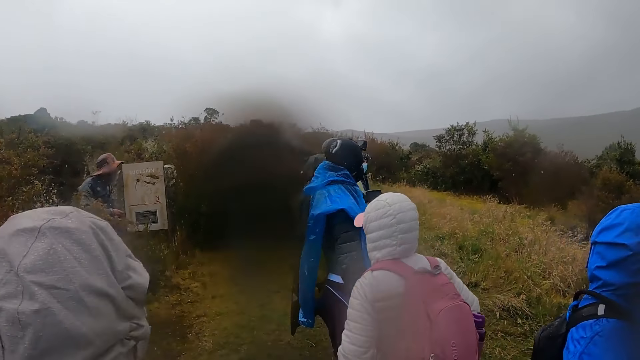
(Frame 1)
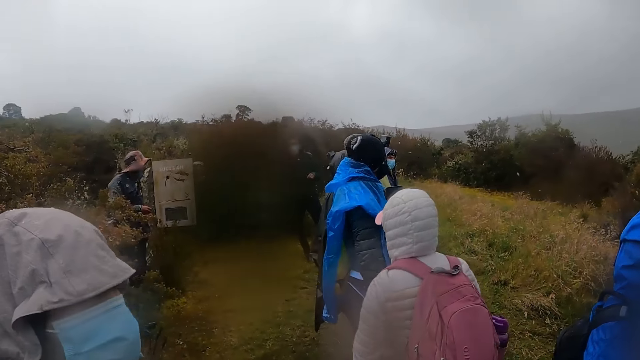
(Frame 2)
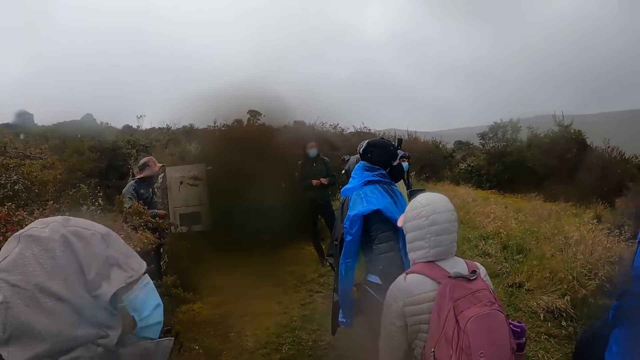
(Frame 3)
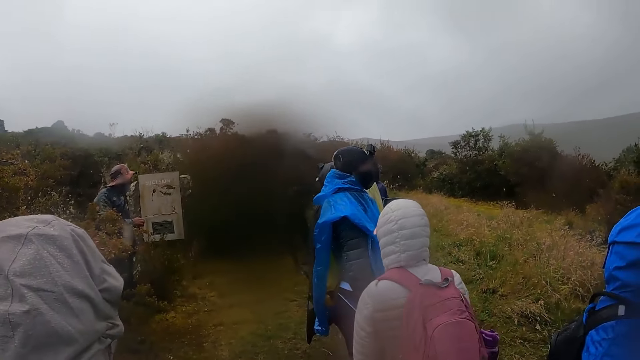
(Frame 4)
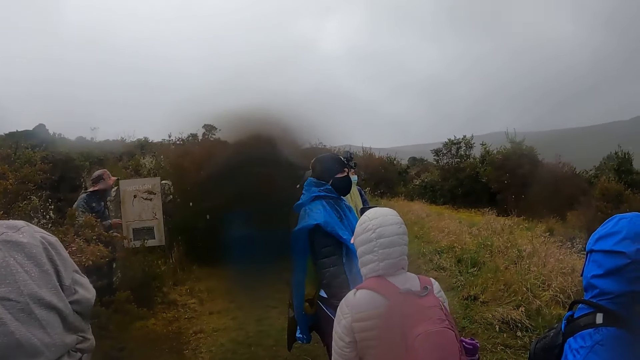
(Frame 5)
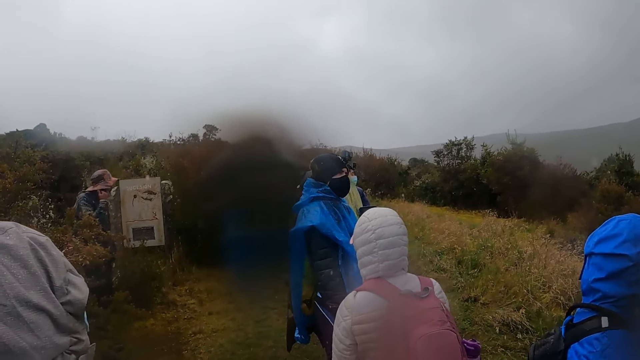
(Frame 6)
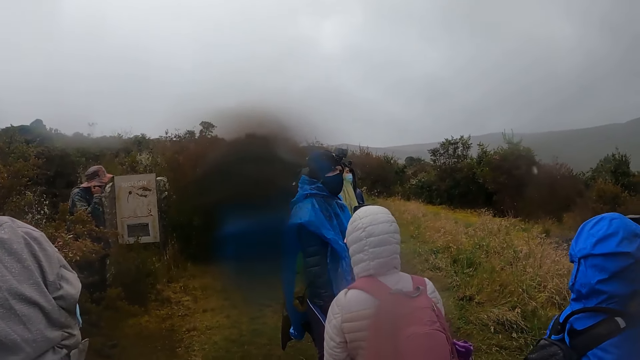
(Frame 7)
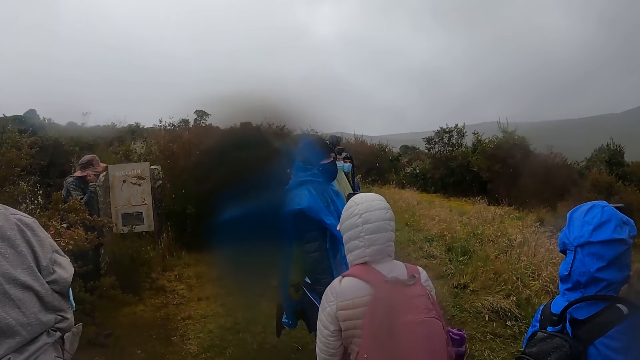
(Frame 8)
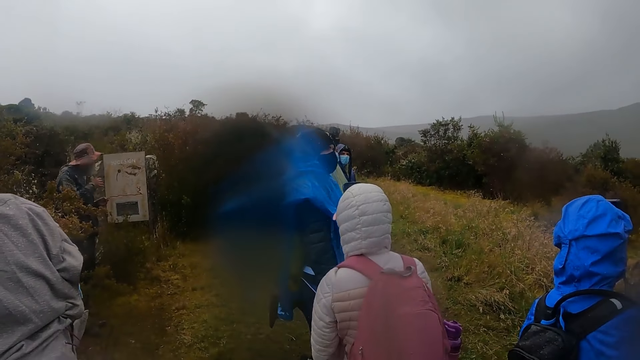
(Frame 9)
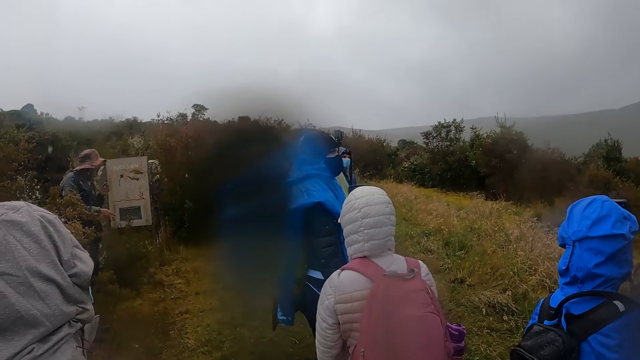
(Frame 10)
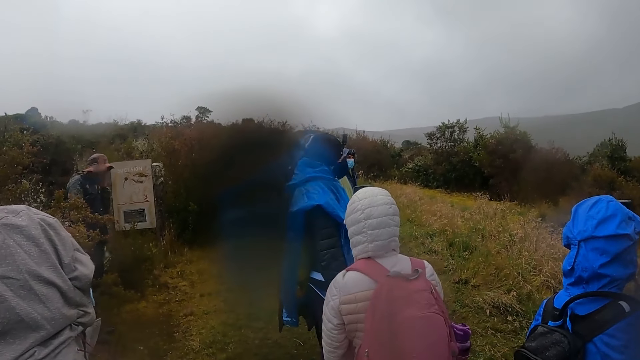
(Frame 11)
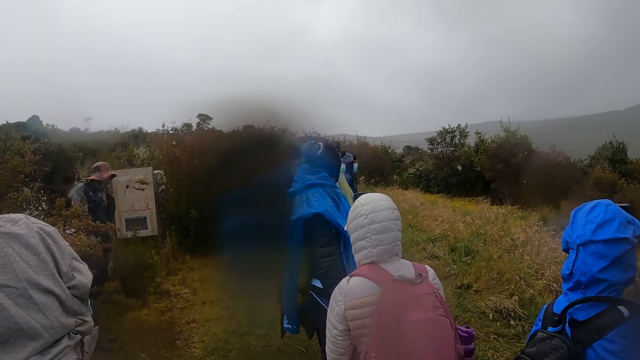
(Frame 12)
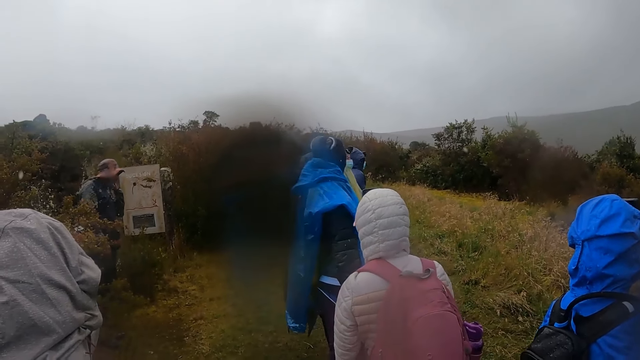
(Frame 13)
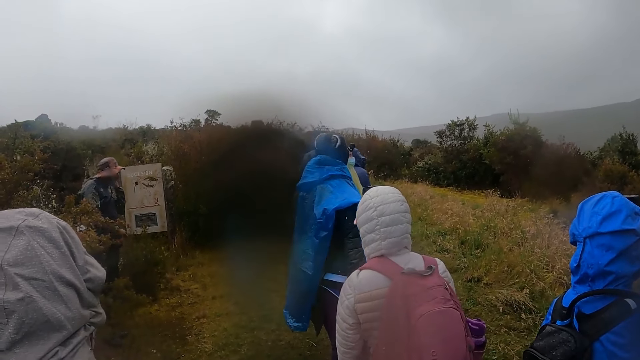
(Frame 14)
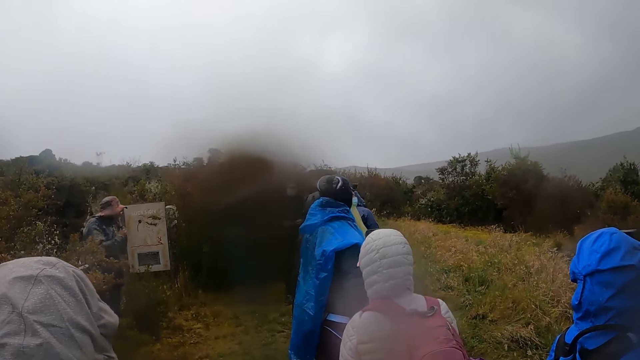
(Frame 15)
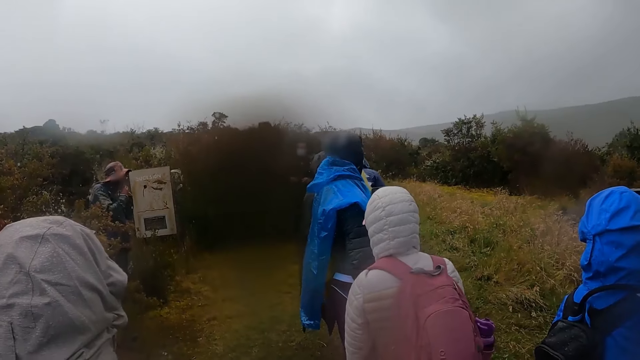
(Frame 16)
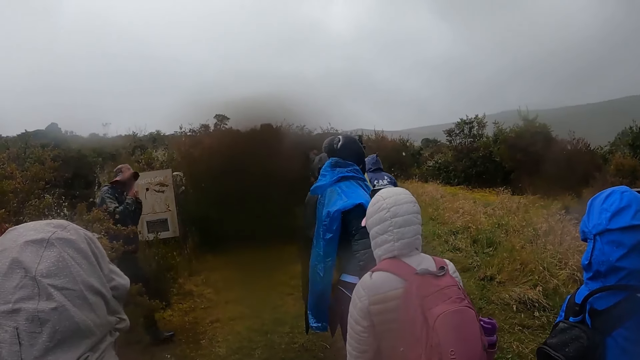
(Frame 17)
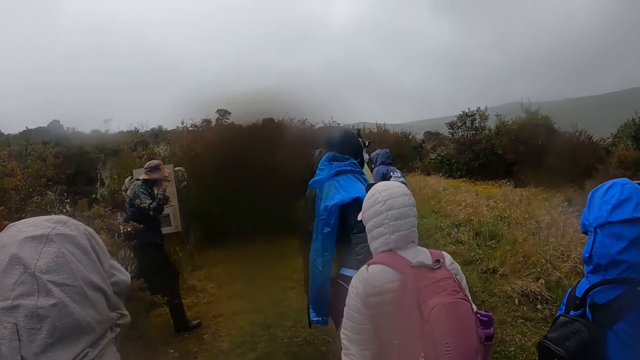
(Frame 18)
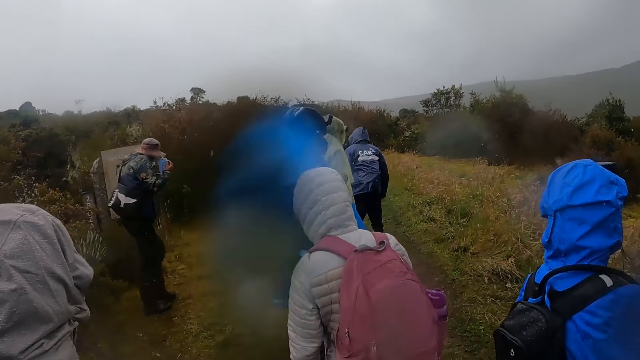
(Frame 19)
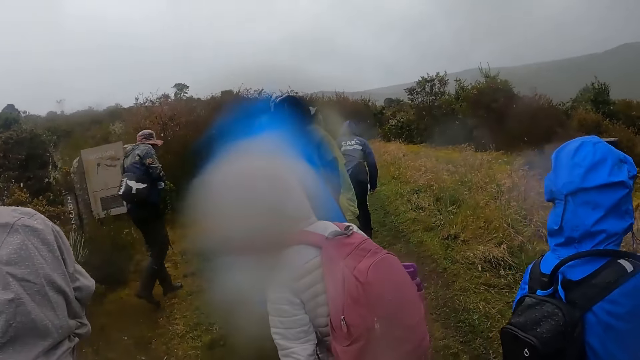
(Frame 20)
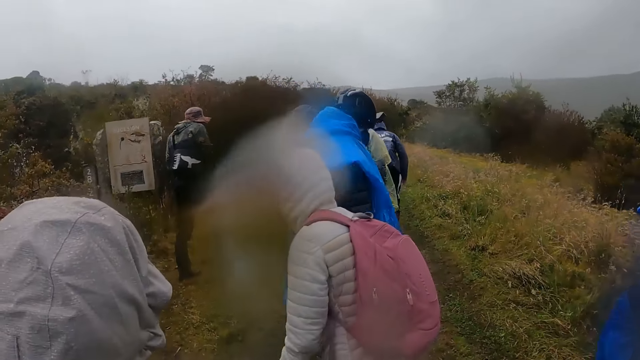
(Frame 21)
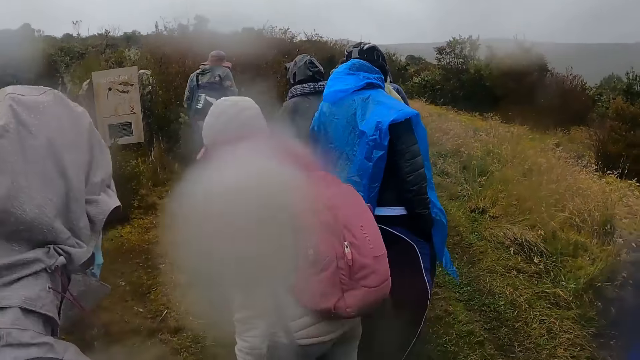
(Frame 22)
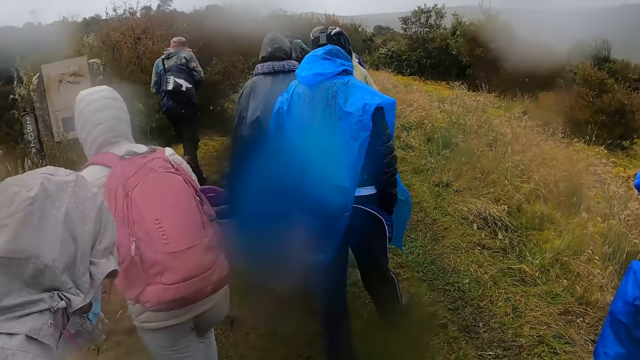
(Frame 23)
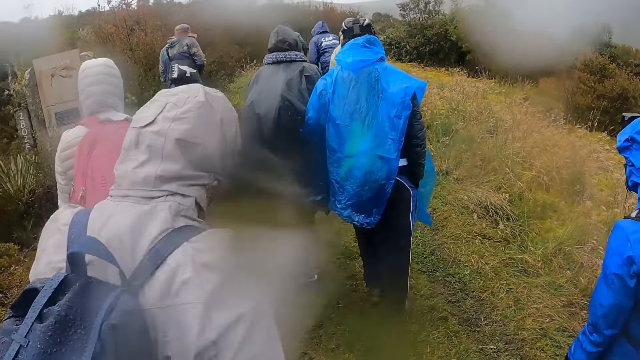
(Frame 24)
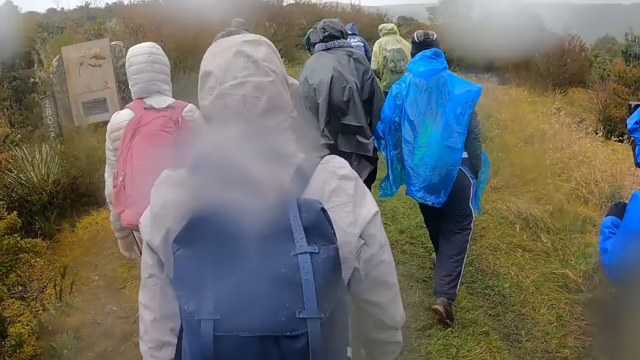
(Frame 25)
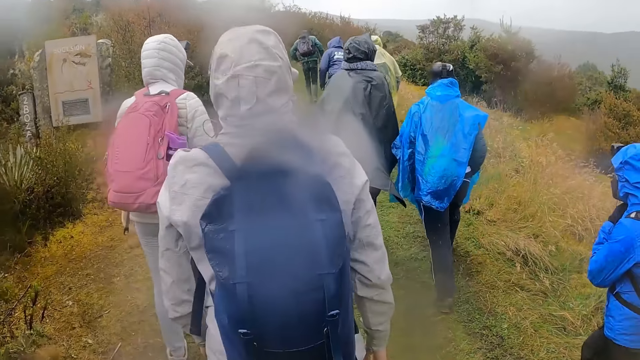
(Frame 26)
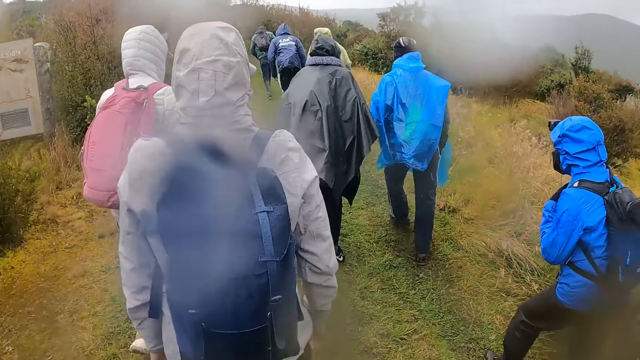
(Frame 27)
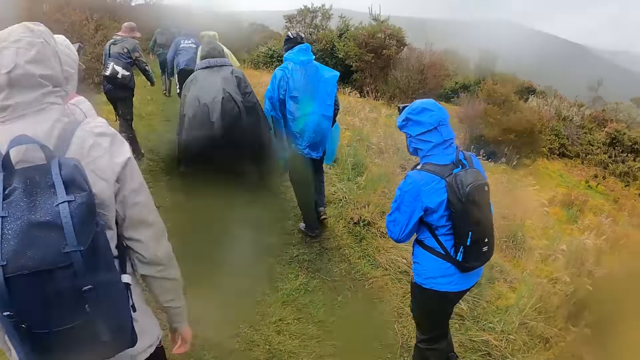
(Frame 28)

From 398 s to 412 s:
The camera wearer looks at the people. A man rubs the hands, puts the hand down and lifts up the hand. The man removes the mask. The camera wearer walks along the road.

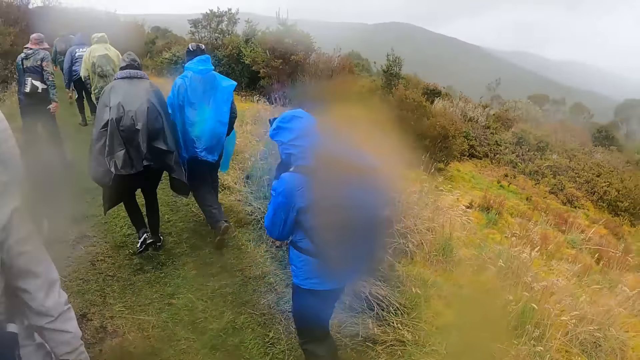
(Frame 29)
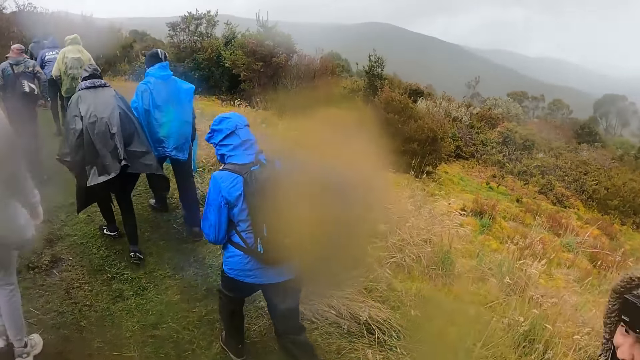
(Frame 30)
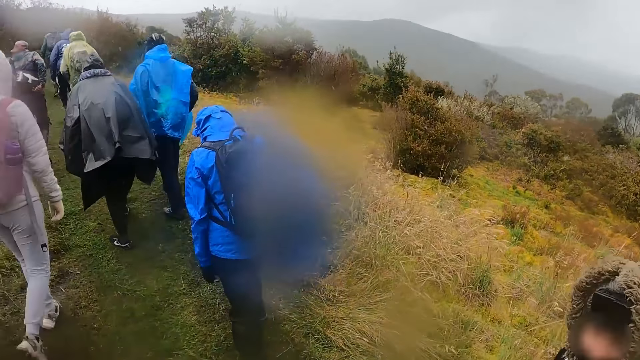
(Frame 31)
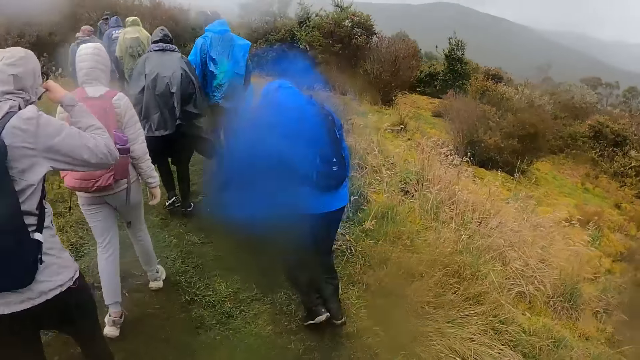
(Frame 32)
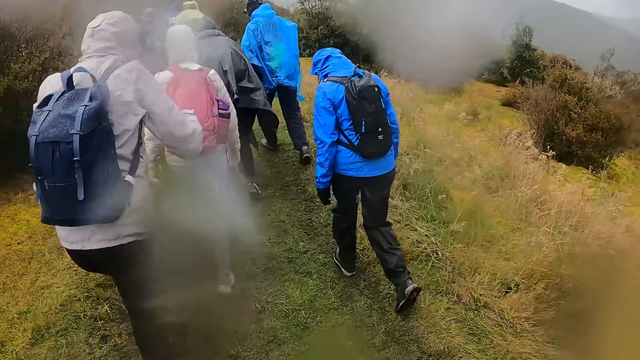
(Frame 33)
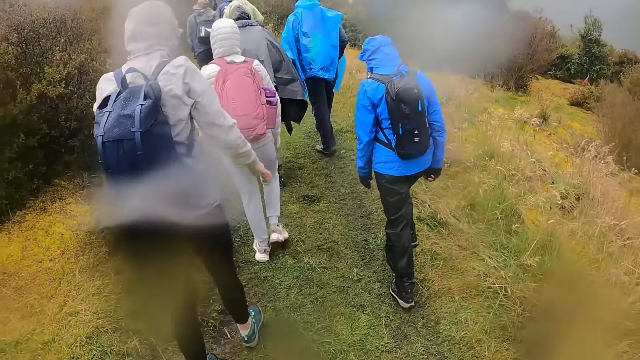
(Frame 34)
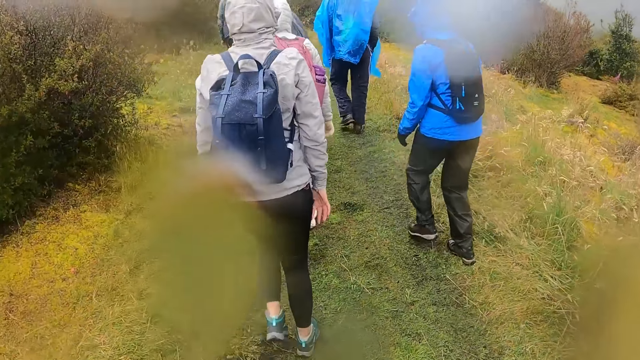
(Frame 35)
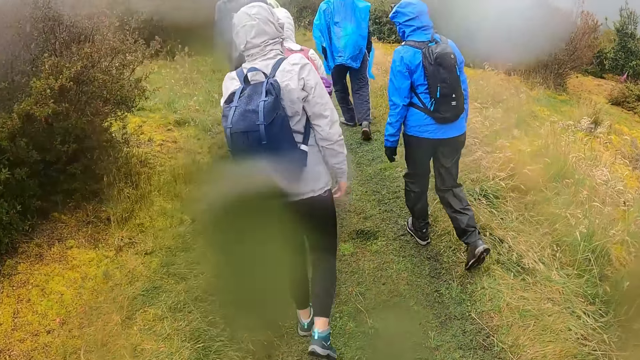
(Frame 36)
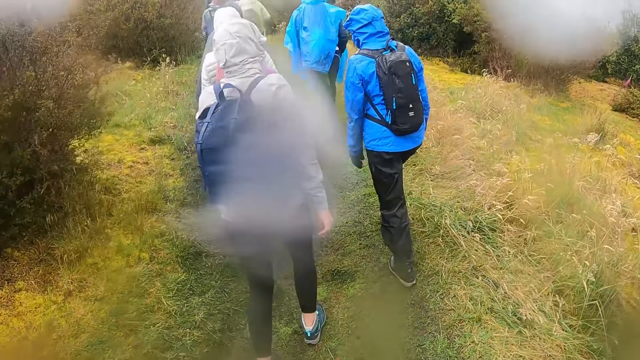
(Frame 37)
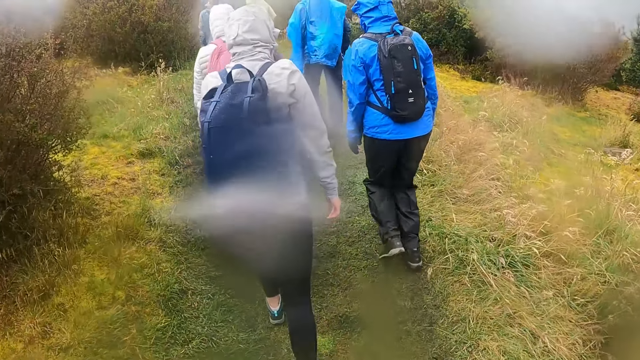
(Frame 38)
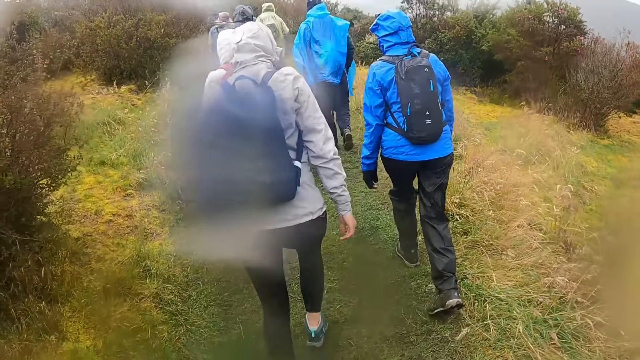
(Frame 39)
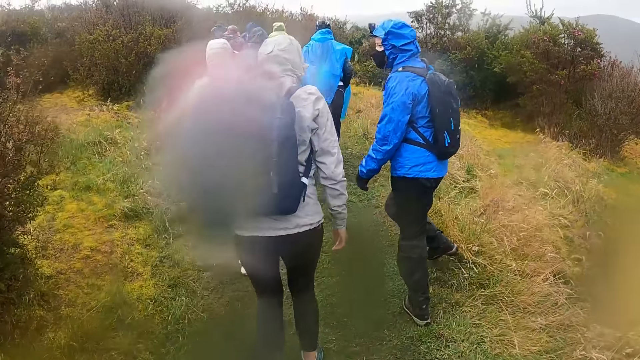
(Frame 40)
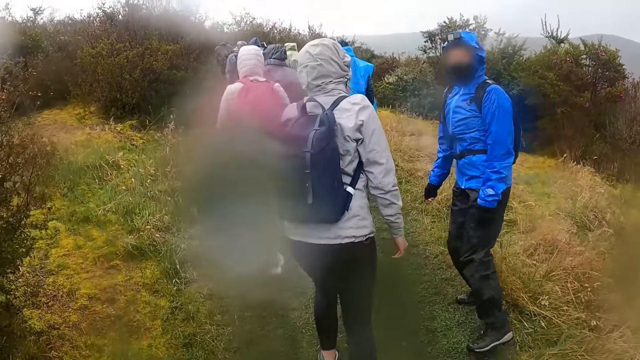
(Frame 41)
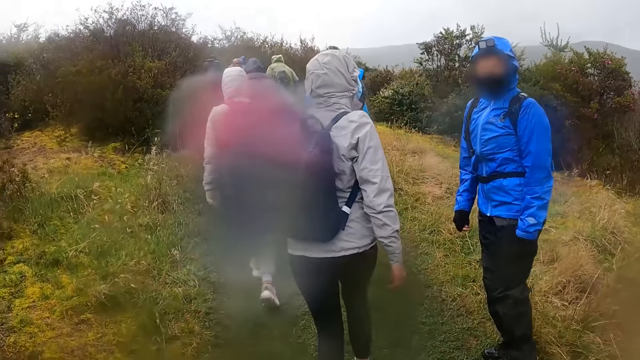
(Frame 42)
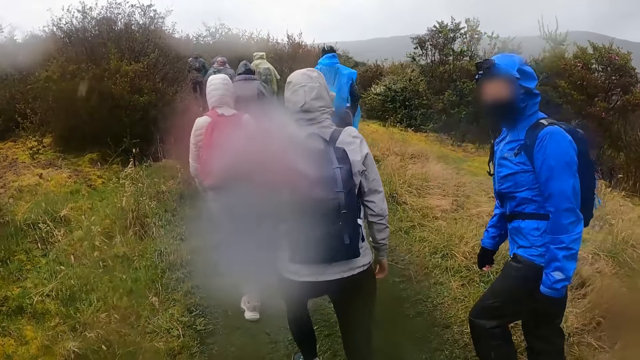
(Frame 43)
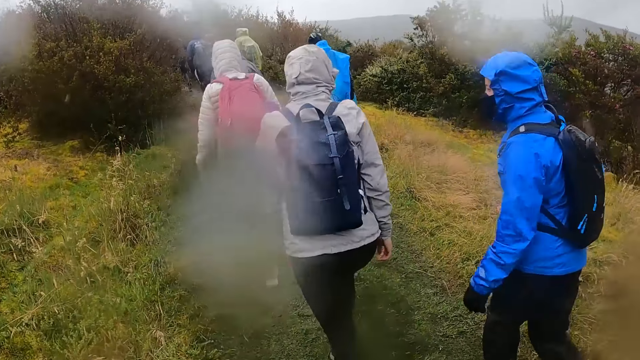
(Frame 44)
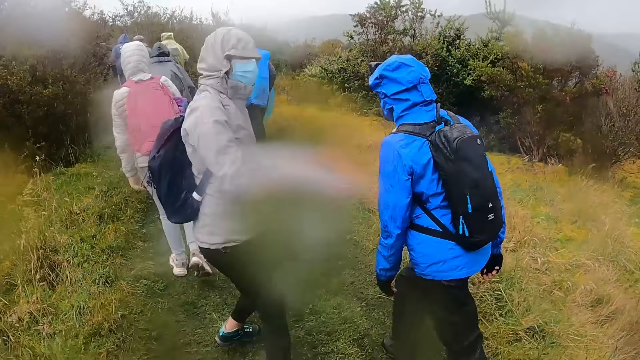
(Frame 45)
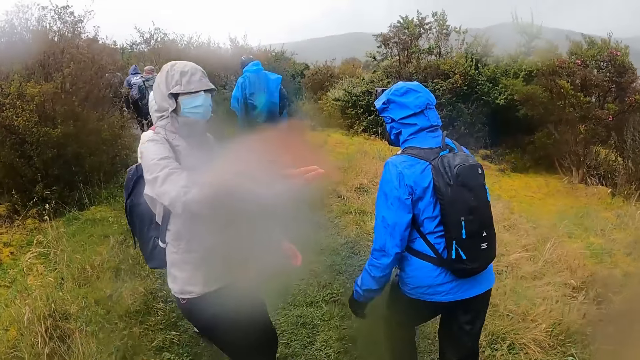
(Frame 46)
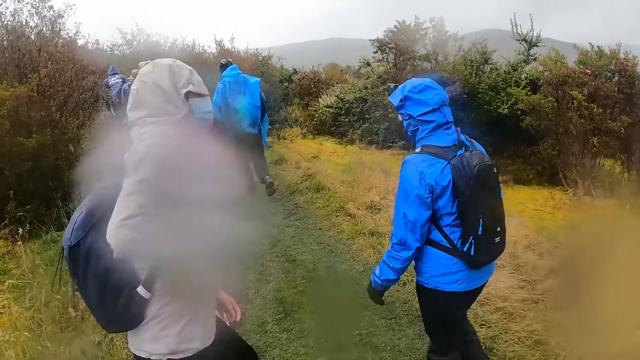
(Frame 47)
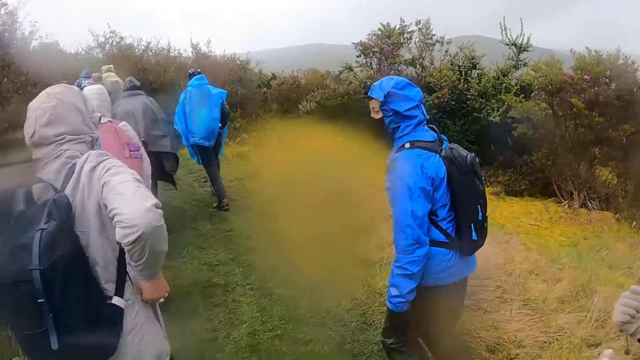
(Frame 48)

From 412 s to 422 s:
A woman turns around. Another woman turns around.
